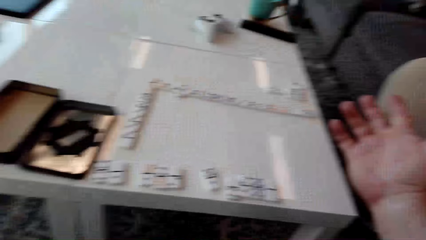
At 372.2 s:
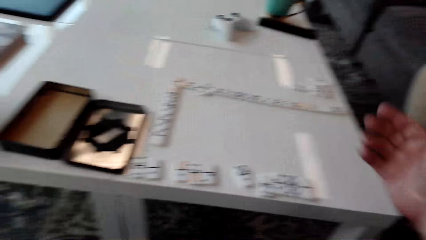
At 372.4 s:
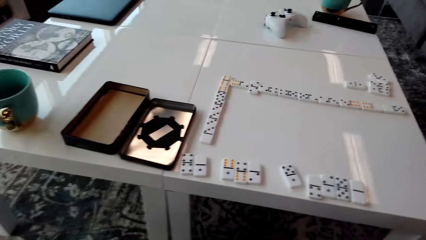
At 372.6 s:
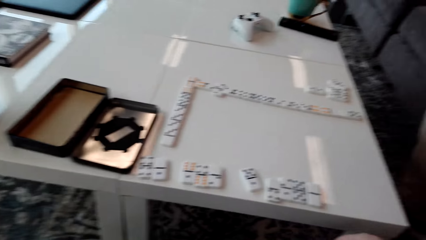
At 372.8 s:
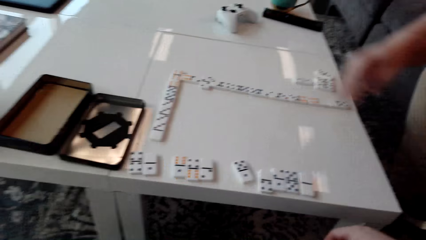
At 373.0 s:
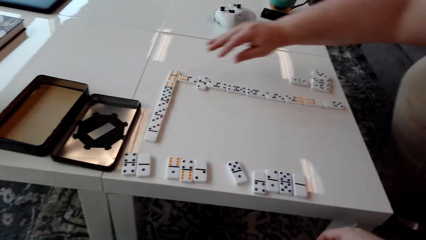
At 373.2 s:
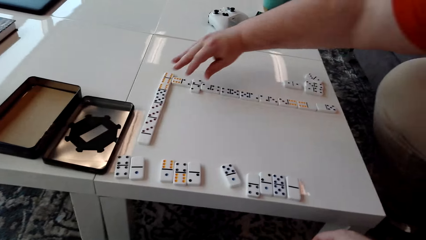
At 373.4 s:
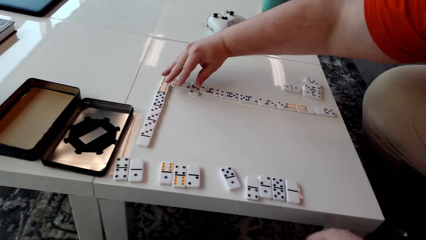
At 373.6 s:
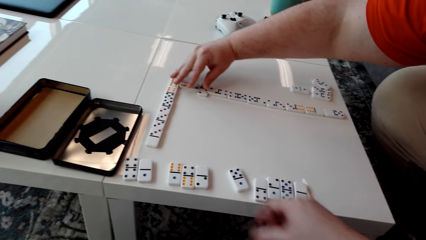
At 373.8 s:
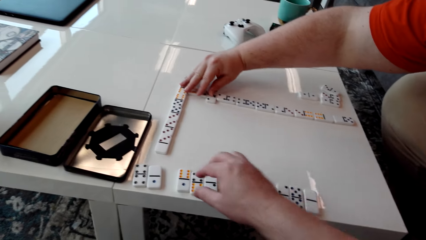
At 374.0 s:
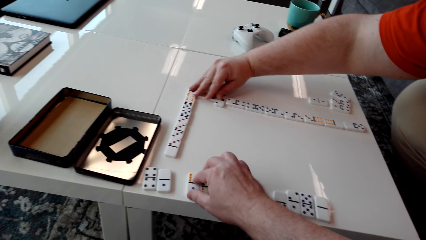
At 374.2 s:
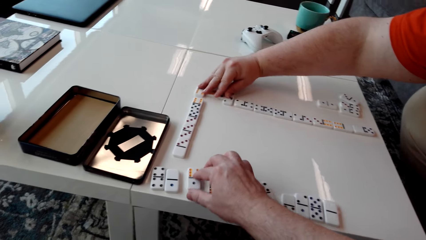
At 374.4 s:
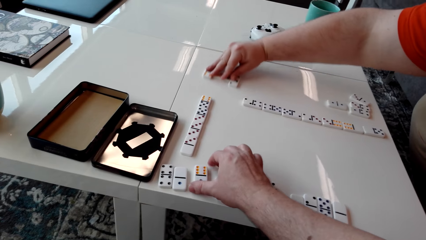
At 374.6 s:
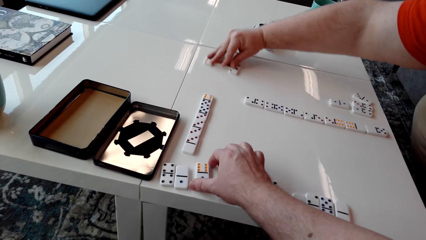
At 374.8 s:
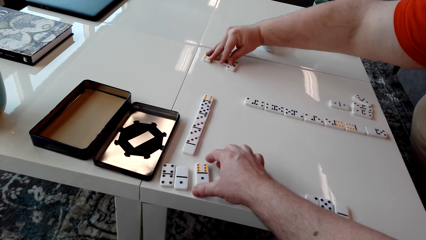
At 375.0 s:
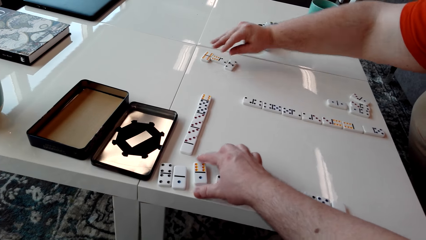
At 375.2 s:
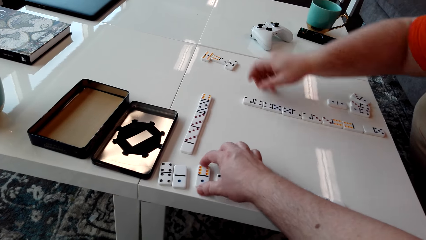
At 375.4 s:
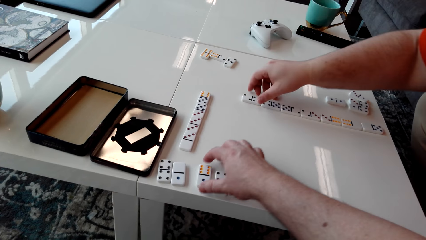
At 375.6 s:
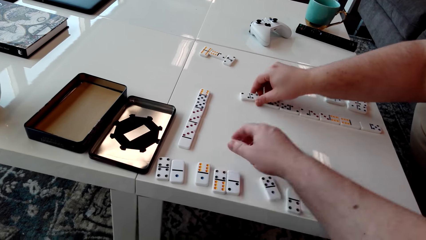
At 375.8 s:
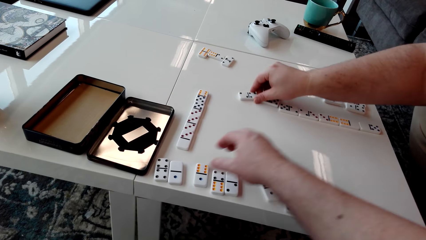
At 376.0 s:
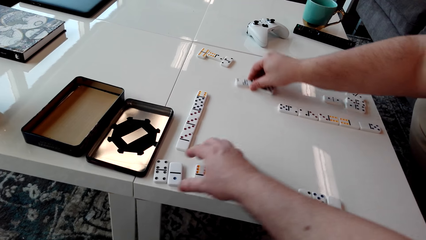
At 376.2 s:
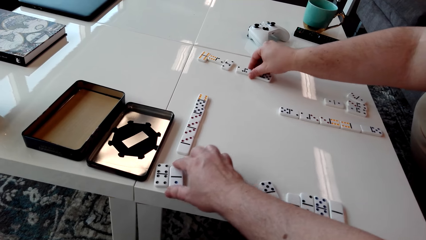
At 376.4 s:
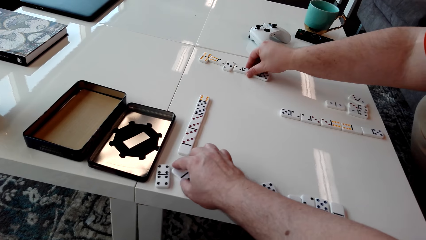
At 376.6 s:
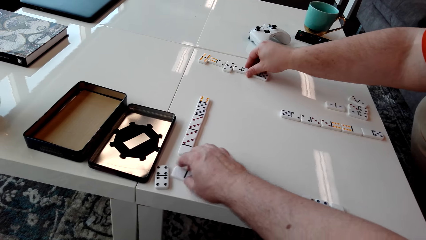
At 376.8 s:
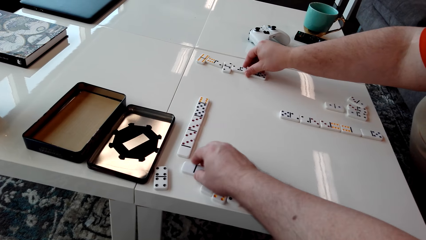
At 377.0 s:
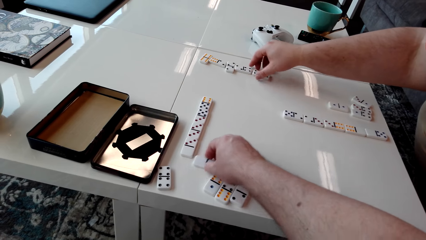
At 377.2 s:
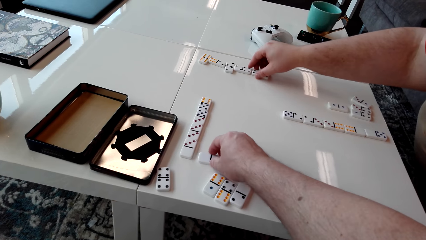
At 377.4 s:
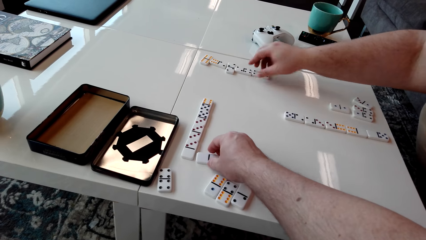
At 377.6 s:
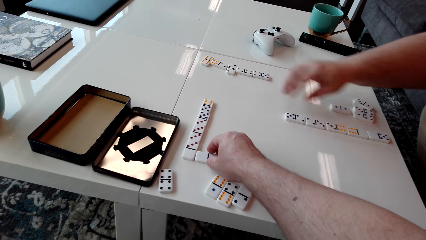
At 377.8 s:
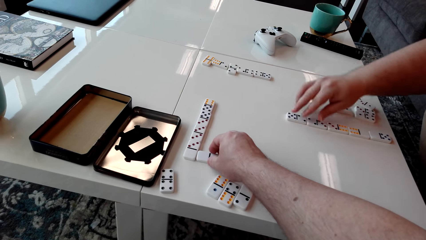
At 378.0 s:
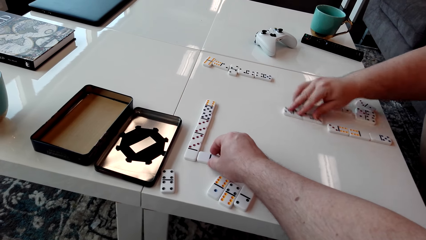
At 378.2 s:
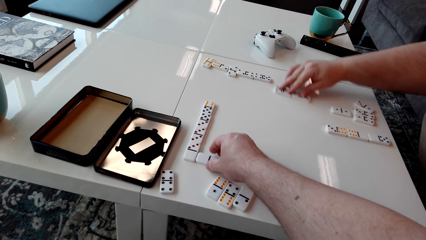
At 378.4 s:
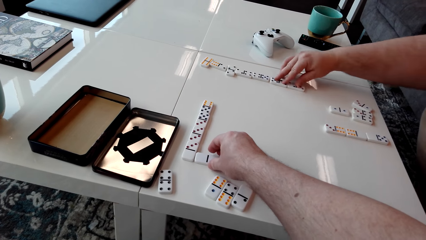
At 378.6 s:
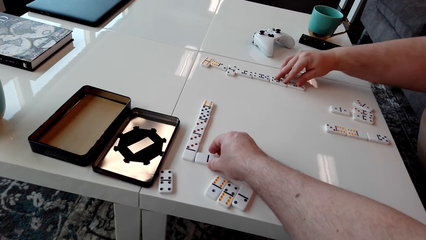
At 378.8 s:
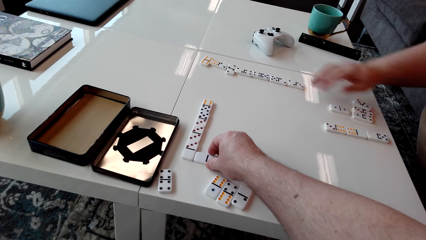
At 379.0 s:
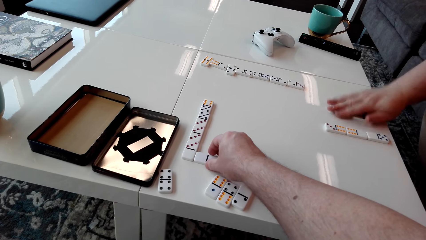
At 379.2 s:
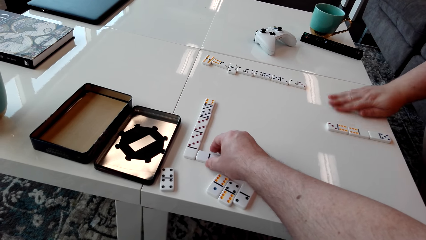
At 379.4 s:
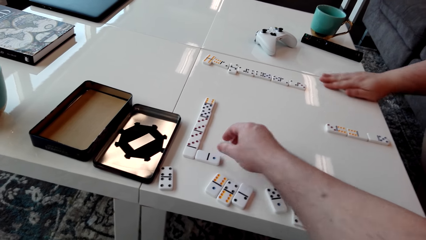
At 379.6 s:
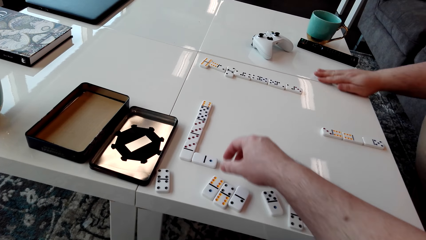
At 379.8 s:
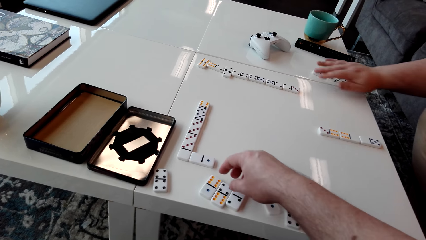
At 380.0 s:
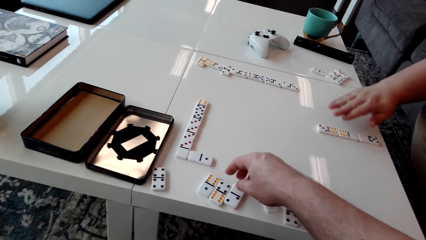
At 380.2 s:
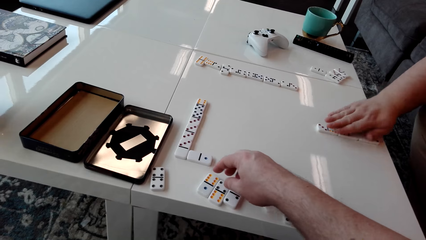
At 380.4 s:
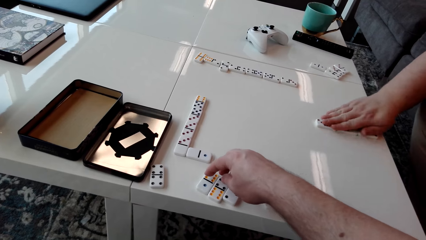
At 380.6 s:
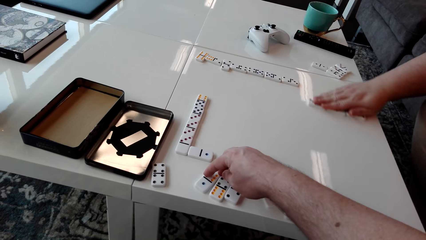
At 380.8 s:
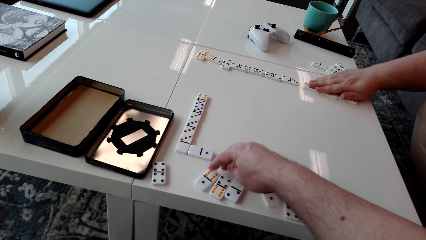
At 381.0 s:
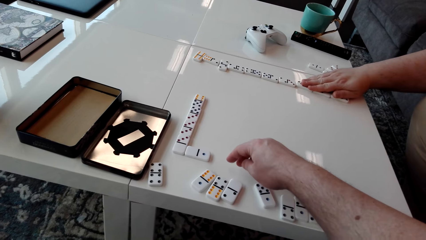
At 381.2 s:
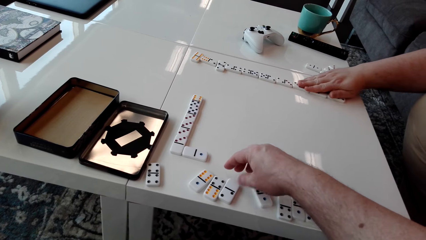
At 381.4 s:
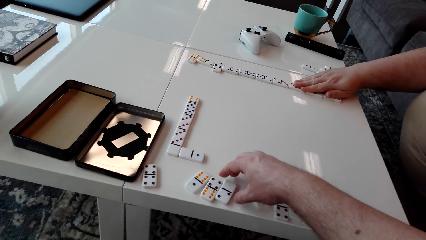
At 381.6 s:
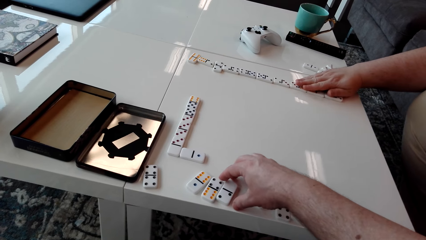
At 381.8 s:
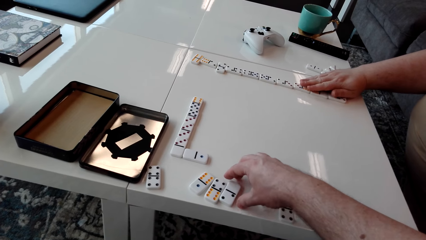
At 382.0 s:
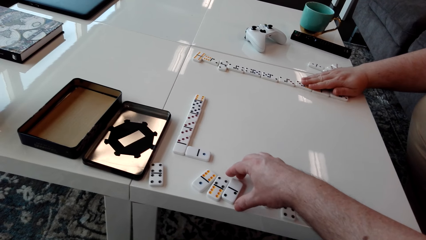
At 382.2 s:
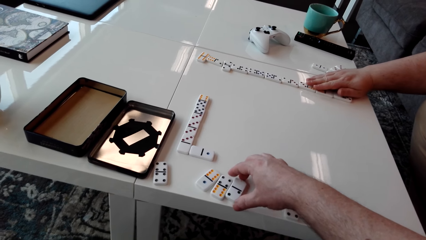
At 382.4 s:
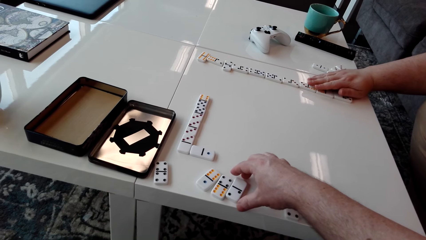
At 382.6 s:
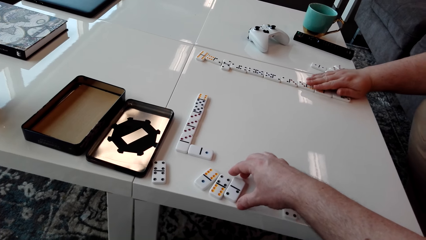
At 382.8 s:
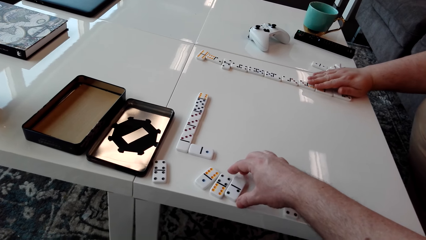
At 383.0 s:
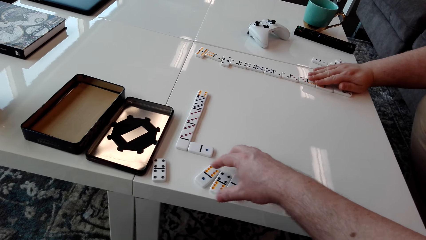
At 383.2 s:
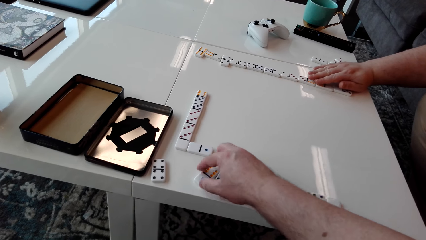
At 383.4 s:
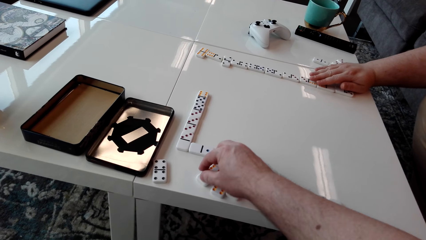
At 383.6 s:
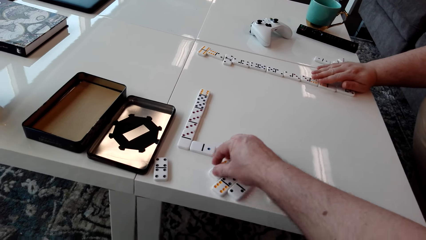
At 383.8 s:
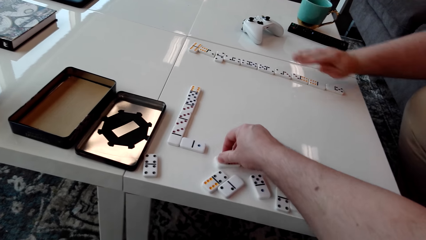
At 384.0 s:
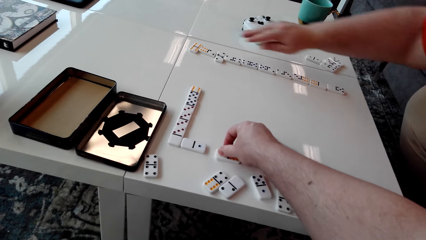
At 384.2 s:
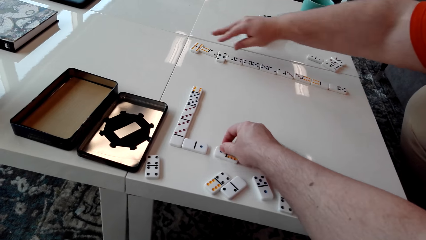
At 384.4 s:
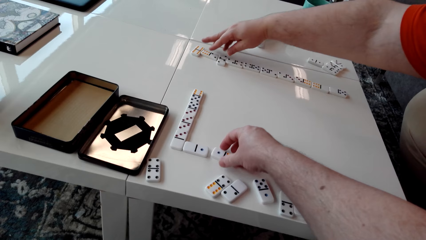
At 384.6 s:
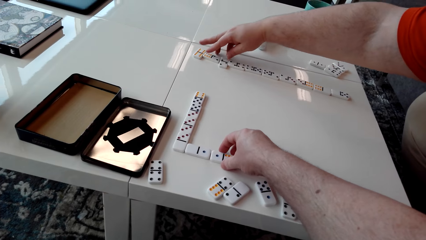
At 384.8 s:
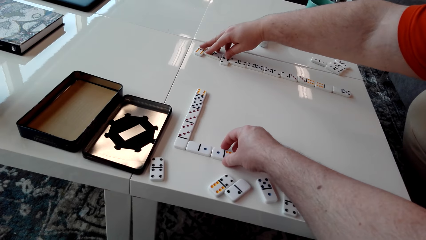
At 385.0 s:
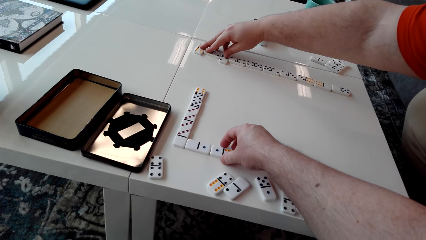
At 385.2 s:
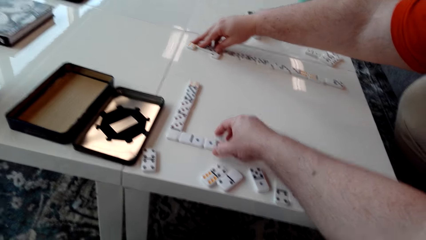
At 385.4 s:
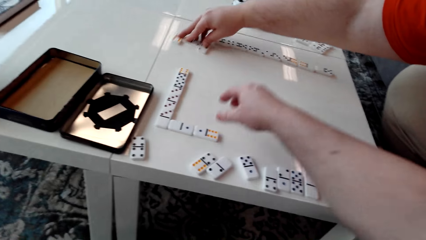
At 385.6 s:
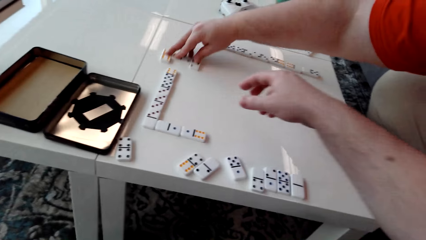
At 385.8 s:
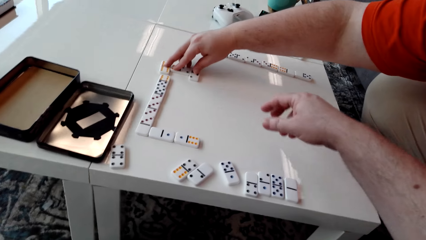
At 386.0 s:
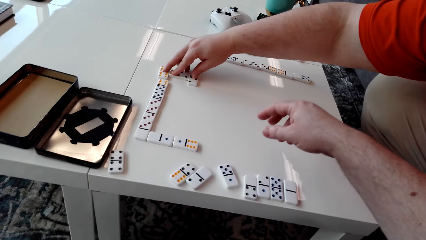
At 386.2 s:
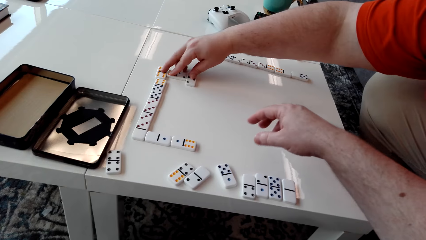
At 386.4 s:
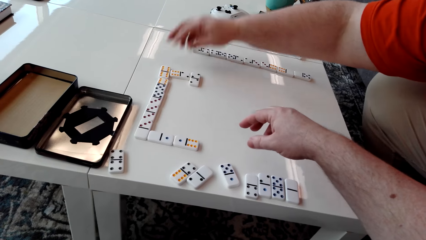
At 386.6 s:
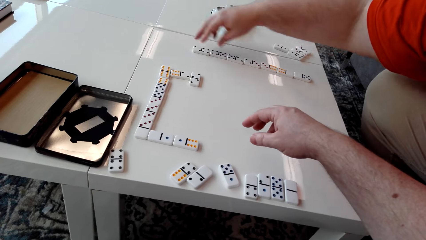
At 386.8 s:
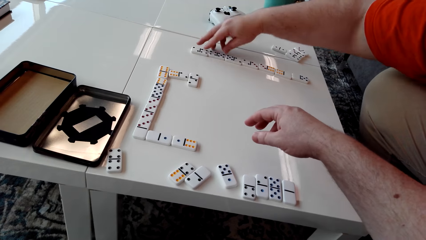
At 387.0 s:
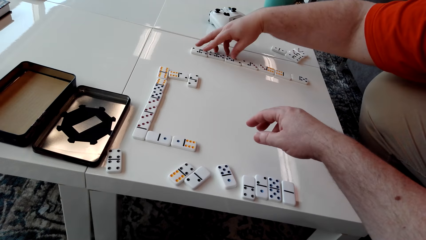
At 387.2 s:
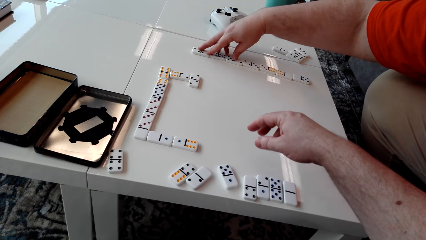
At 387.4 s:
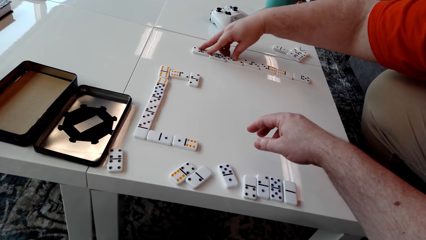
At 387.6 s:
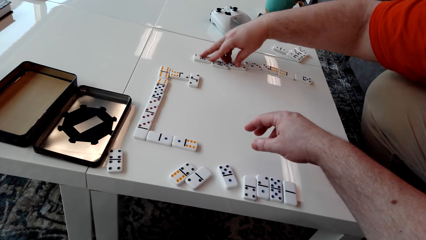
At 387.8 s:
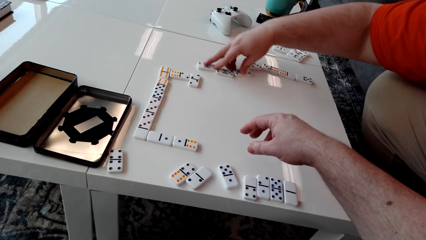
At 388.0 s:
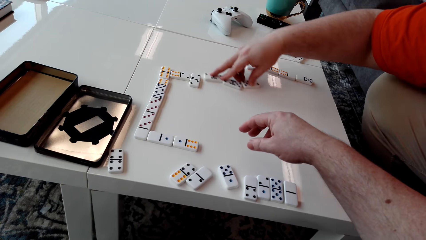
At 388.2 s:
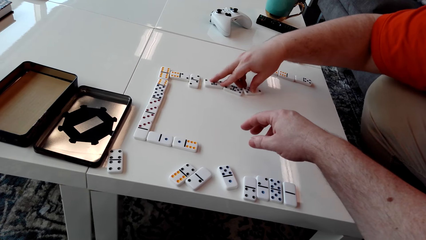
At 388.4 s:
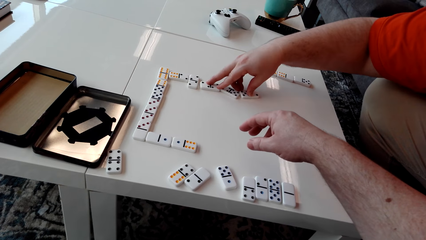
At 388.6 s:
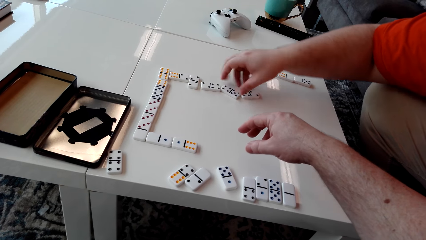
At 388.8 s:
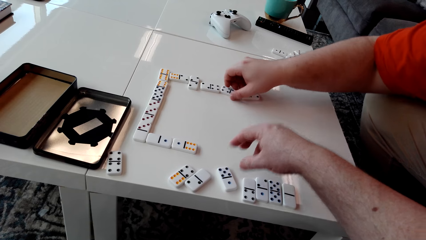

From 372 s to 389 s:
The camera wearer moves their right hand. They stare at the domino pieces on the table. A man moves domino pieces on the table. The camera wearer moves a domino piece on the table. The man drags domino pieces. The camera wearer drags a domino piece. The man drags domino pieces again. The camera wearer stares at the domino pieces on the table. The man drags domino pieces. The camera wearer touches a domino piece and moves their right hand. They move the domino piece on the table. The man drags domino pieces on the table. The man drags domino pieces again.
